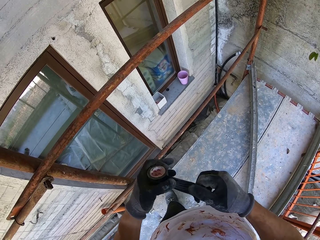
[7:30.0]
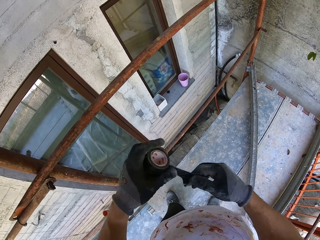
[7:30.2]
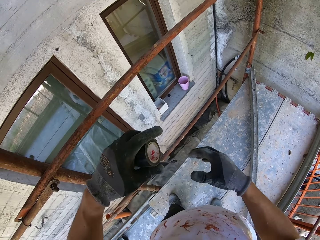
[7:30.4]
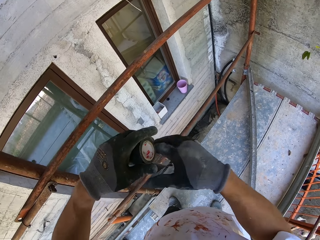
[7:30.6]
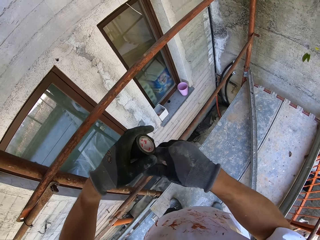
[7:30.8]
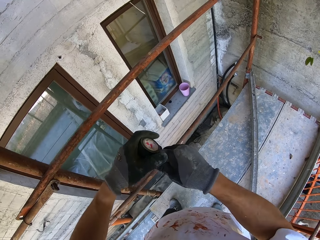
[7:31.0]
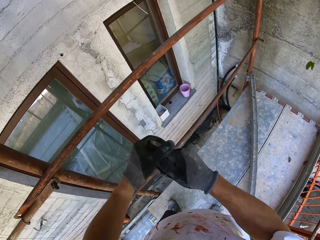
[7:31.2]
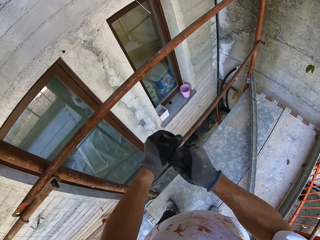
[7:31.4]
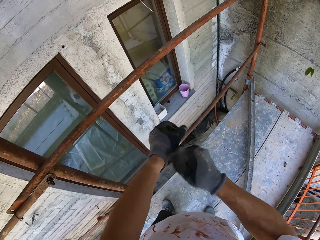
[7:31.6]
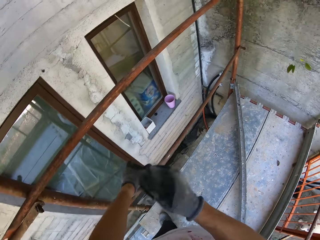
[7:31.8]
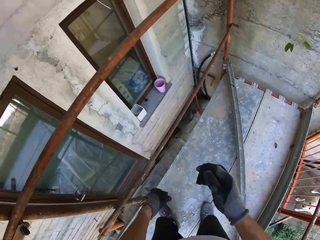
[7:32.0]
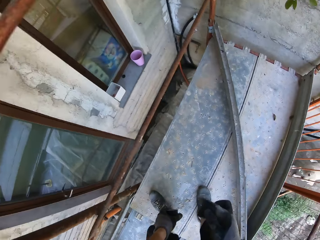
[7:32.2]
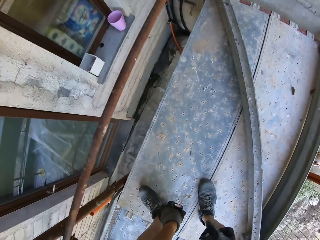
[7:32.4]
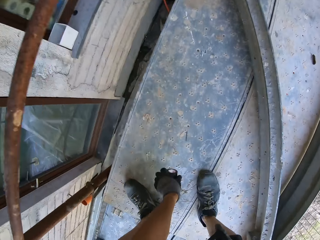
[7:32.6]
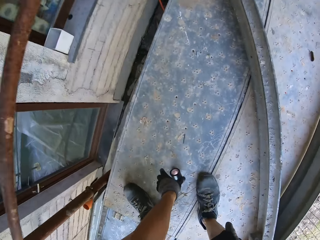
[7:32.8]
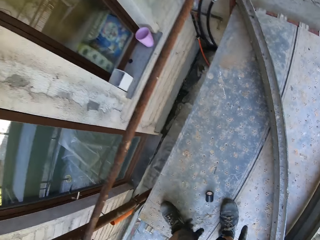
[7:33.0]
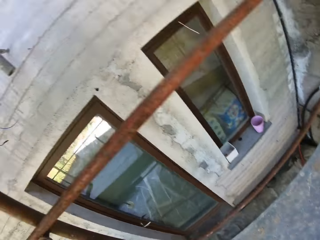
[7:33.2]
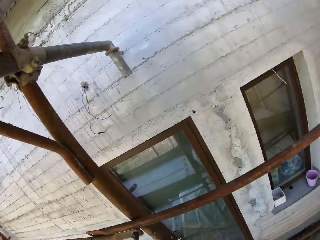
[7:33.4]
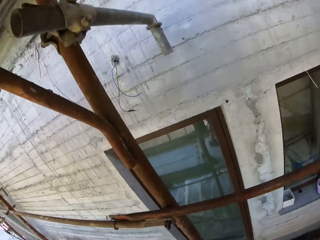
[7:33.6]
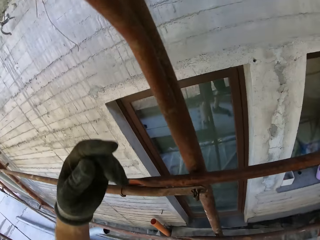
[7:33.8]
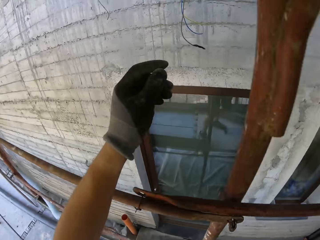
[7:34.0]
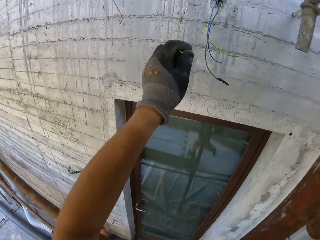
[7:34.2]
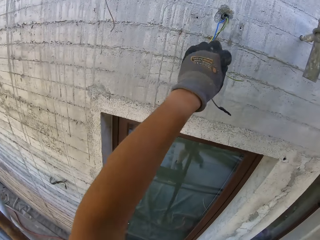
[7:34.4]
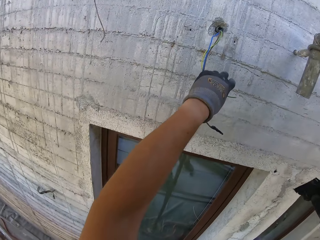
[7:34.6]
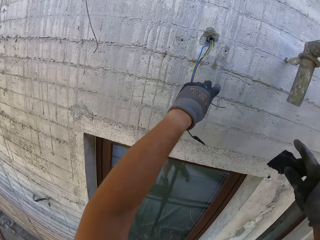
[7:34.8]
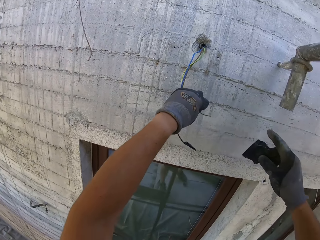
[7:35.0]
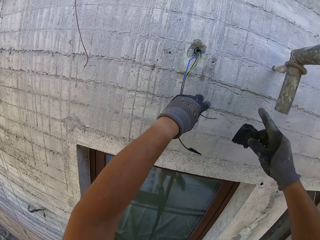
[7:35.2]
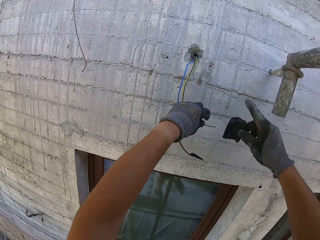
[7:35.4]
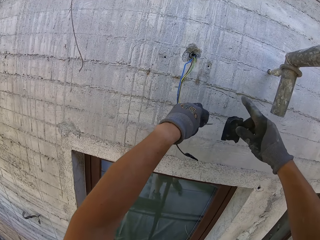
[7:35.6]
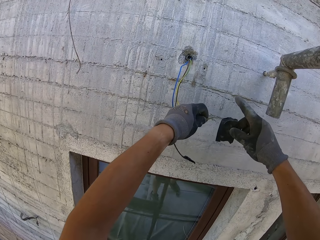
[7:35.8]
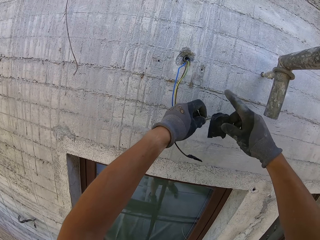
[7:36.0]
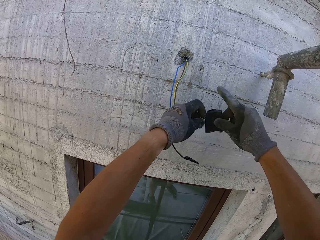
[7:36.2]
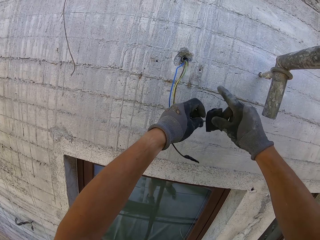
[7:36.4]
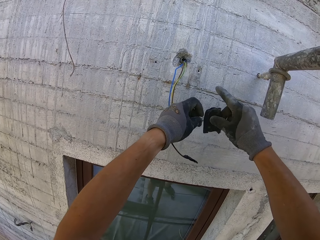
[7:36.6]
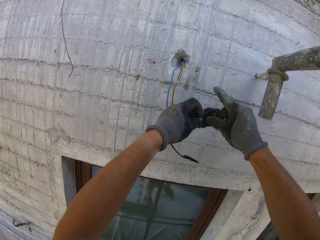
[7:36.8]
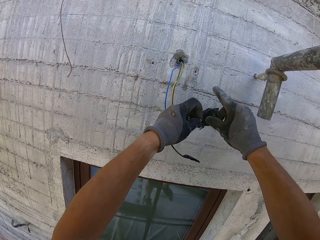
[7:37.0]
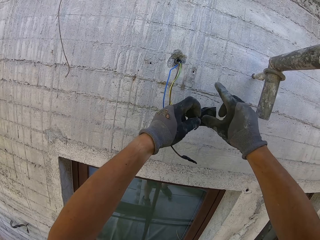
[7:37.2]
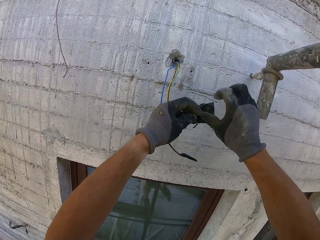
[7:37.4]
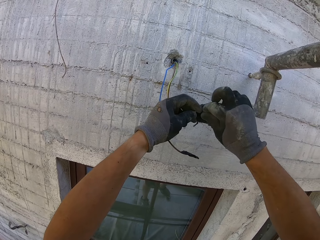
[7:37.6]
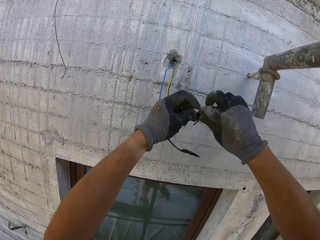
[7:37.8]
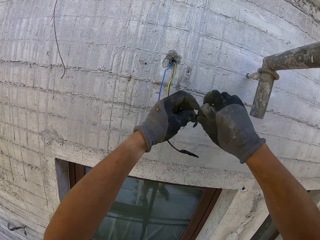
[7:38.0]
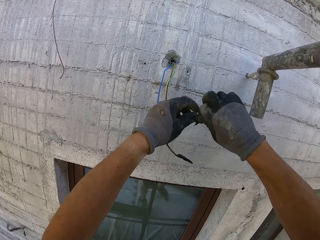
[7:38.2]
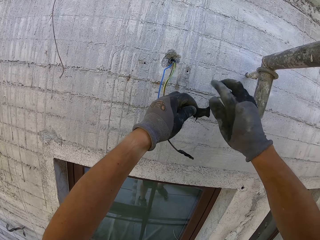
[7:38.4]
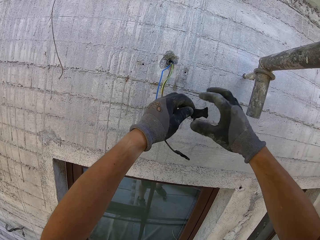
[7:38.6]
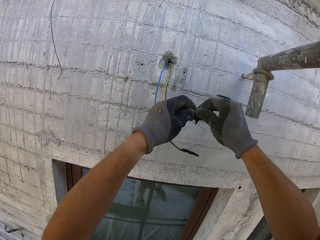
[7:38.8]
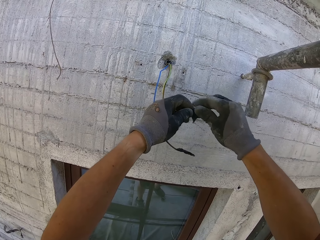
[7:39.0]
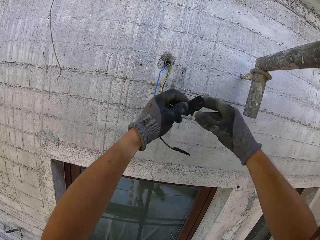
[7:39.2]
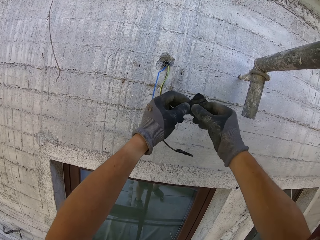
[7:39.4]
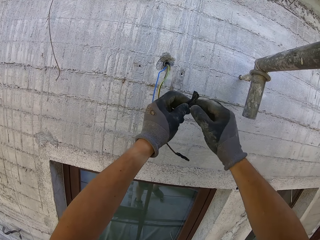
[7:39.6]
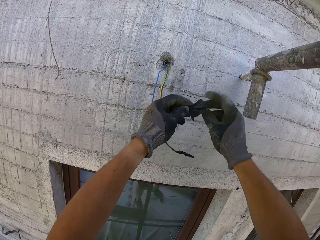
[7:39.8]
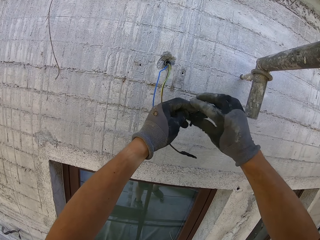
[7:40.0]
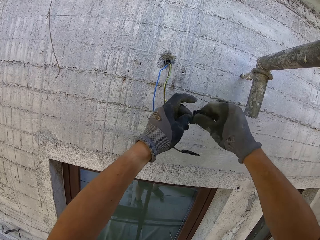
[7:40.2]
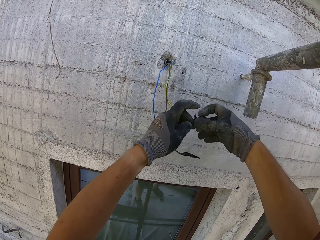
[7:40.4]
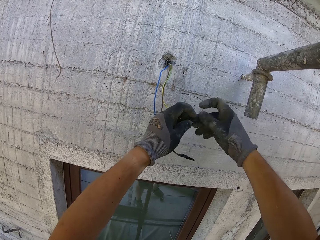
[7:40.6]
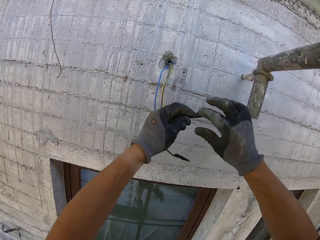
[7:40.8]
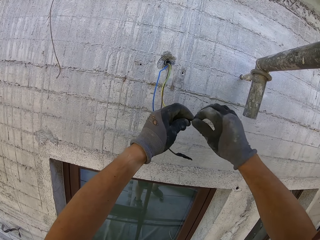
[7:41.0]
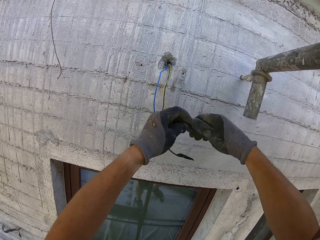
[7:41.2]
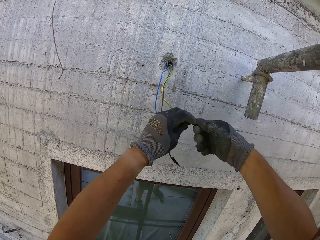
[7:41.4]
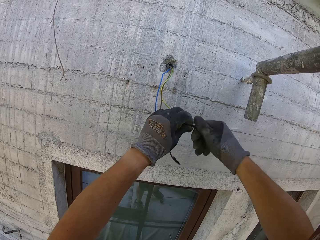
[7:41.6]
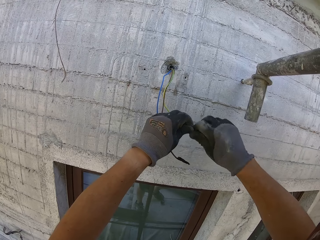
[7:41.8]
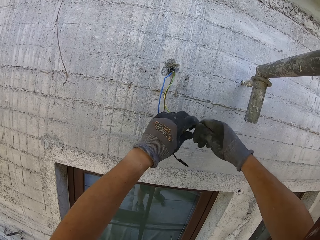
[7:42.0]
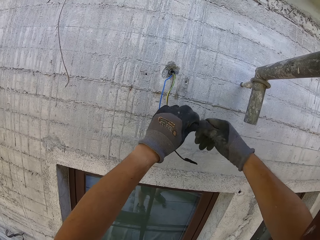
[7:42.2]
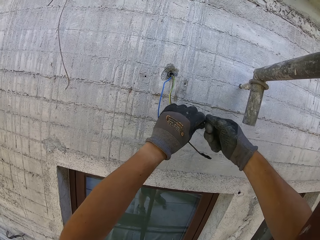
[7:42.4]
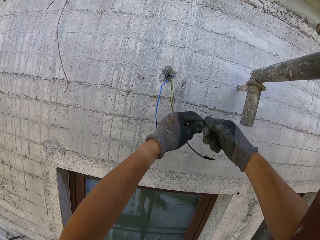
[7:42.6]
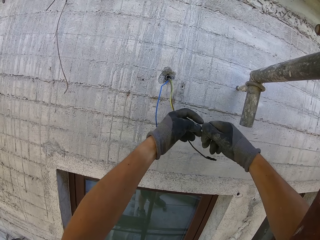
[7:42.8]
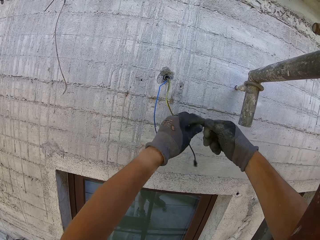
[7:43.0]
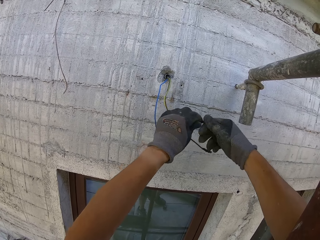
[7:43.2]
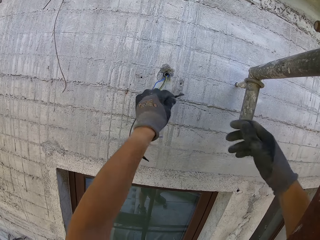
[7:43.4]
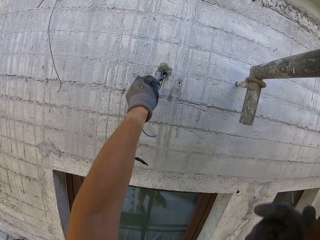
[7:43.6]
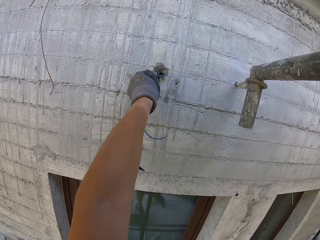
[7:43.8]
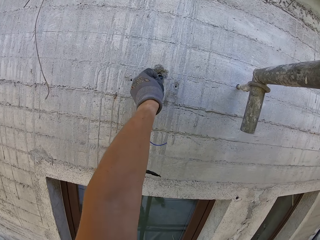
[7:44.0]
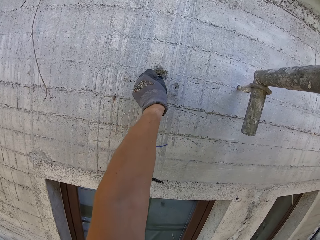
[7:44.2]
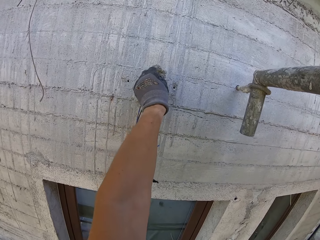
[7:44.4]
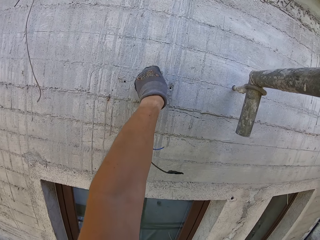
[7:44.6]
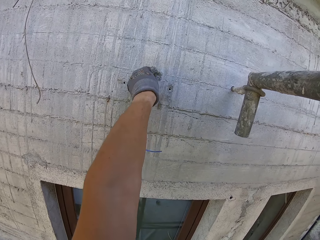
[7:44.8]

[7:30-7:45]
The camera wearer cuts a cell tape. They put down the black tape. They put the black tape on the wires. They put the wire inside the hole.
